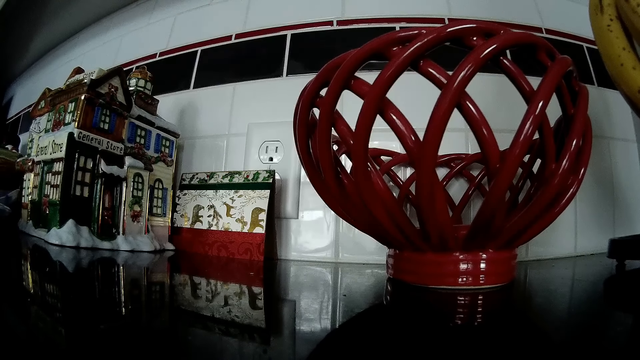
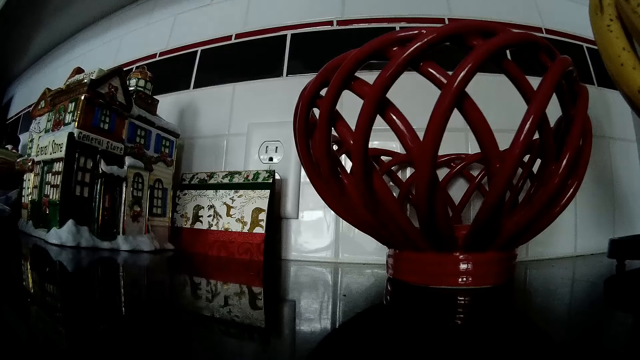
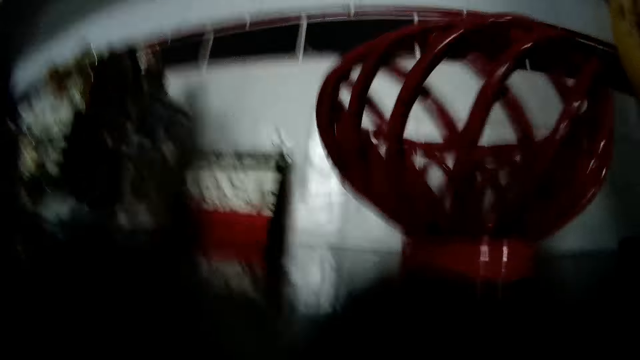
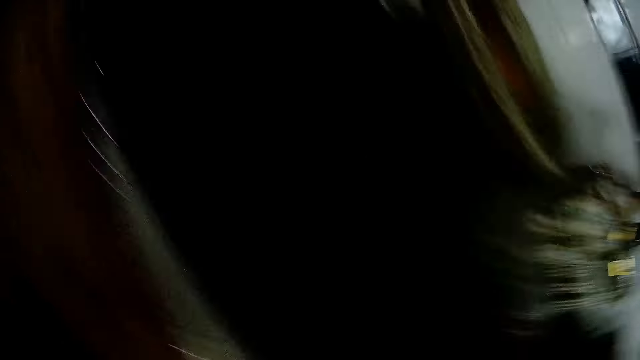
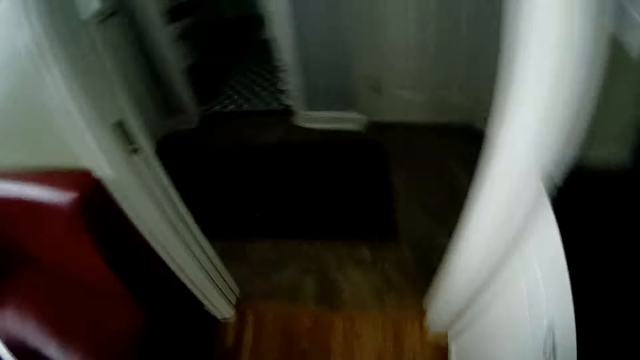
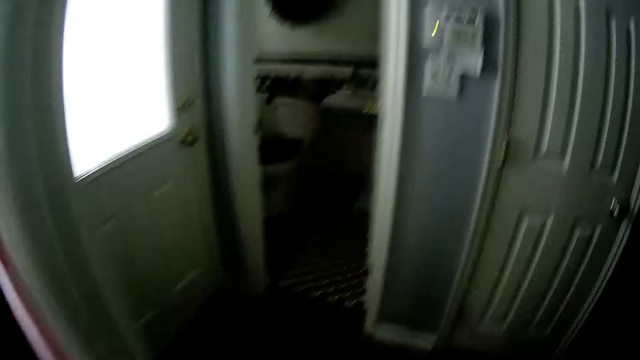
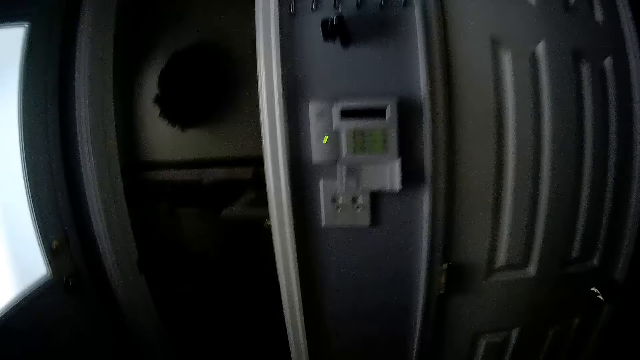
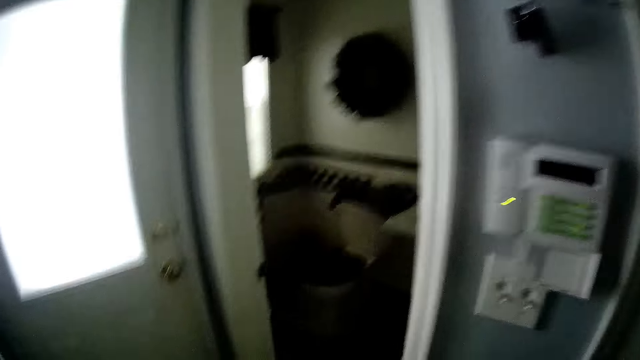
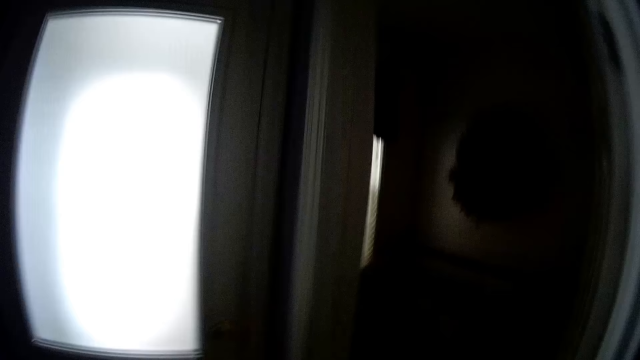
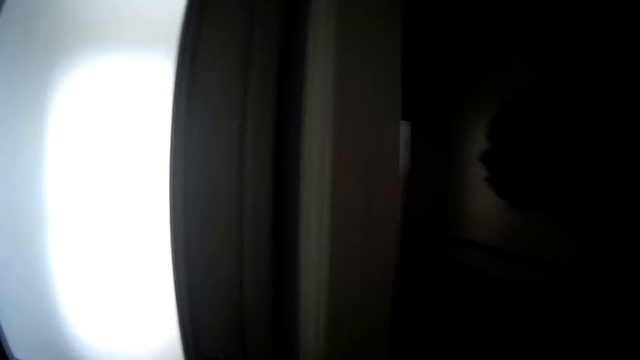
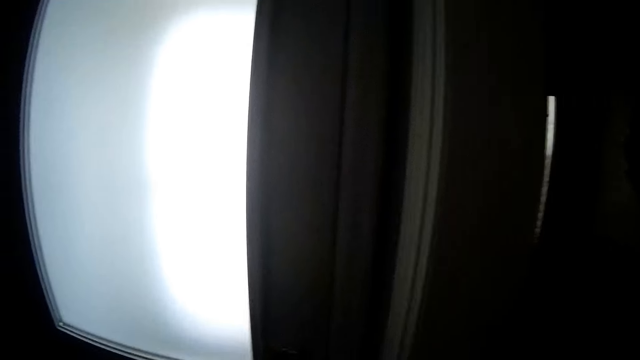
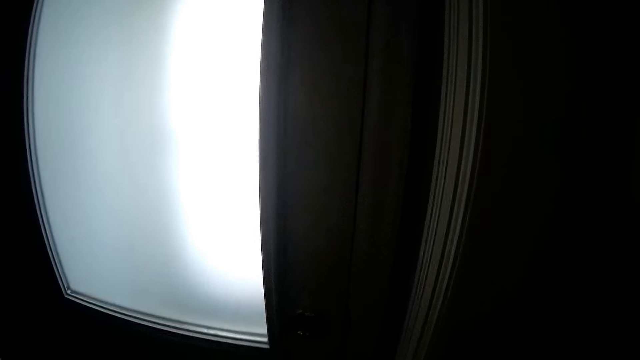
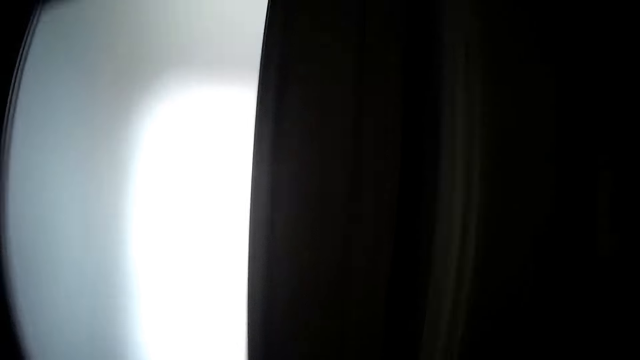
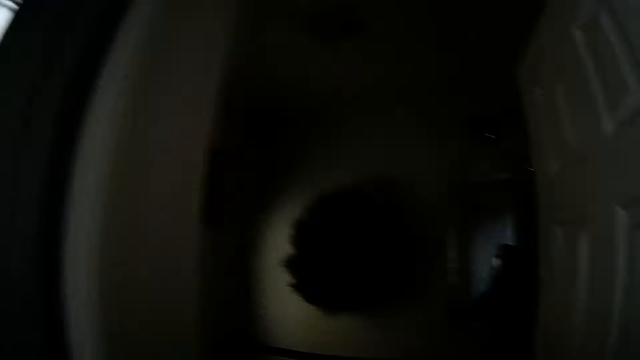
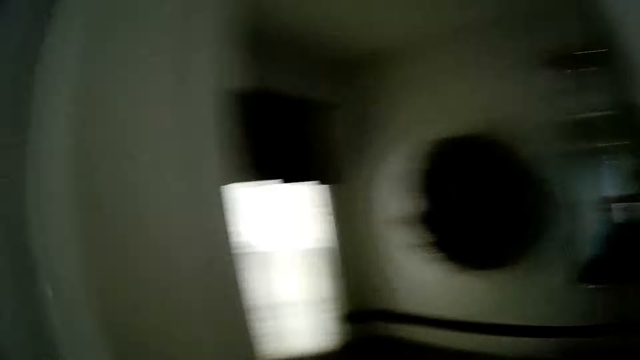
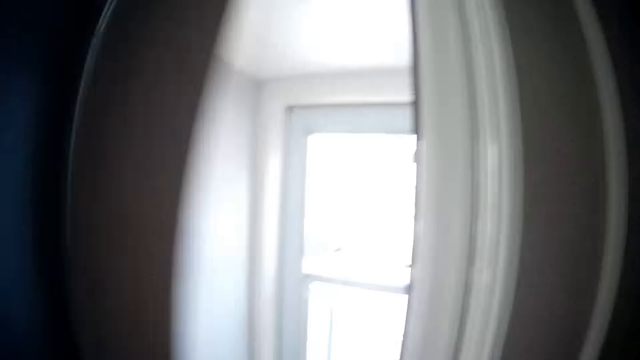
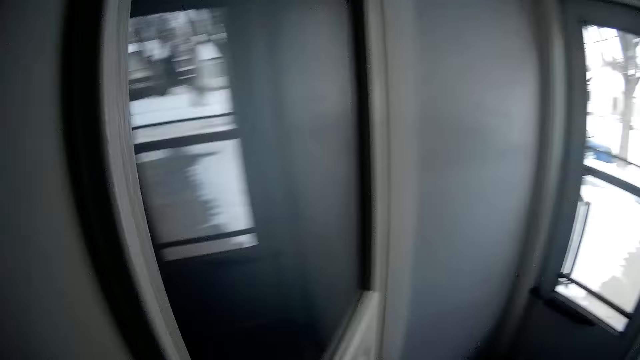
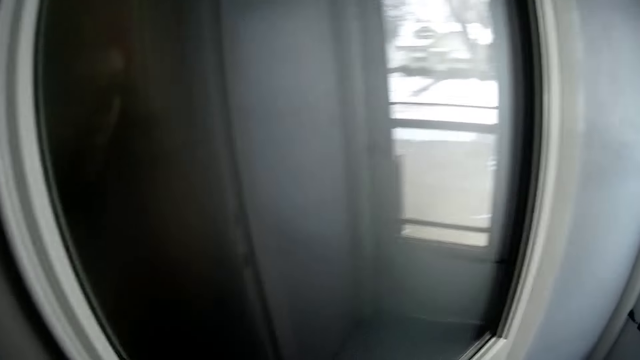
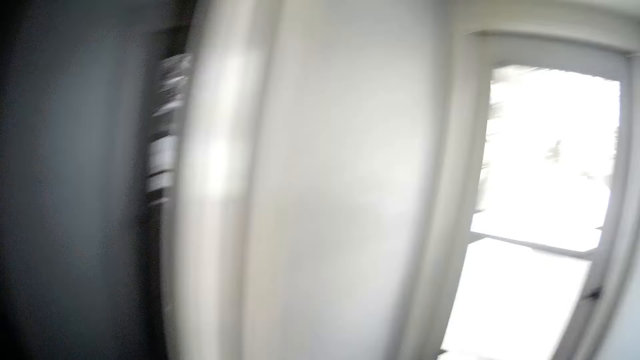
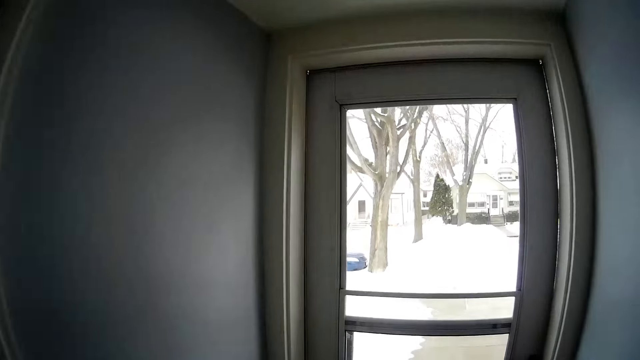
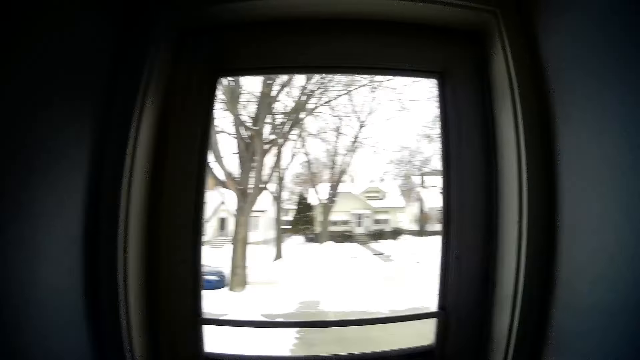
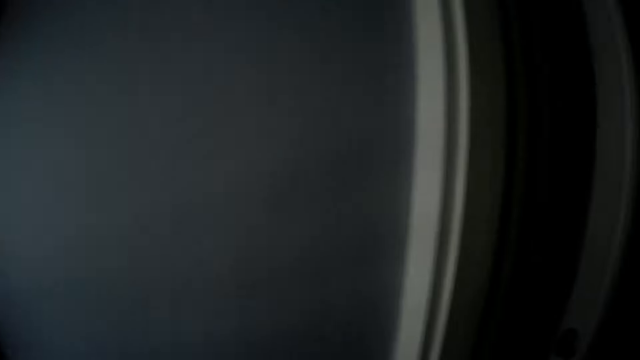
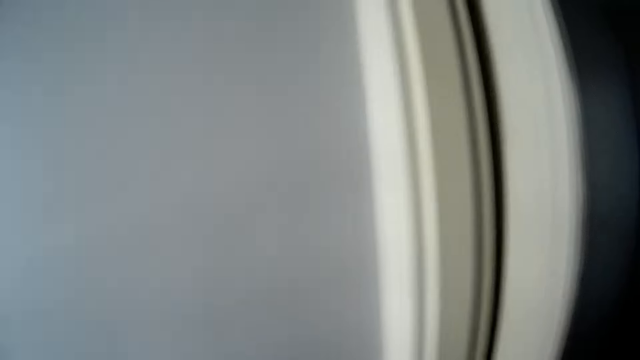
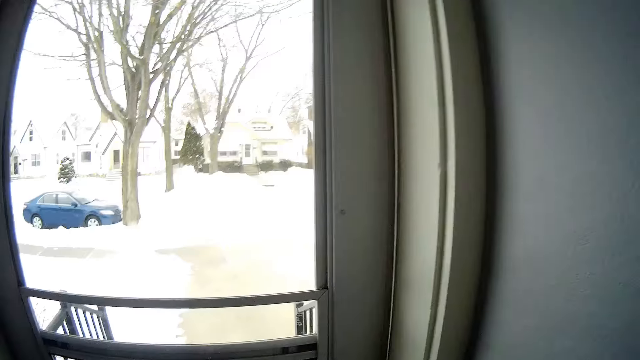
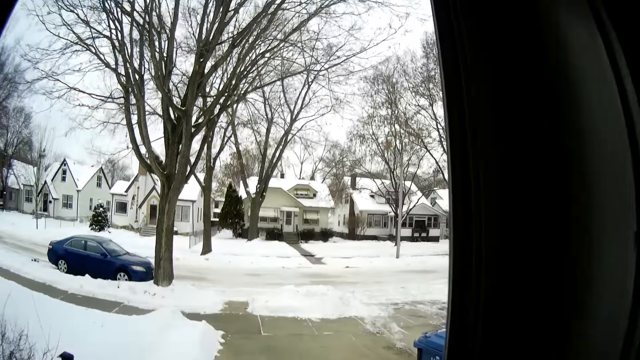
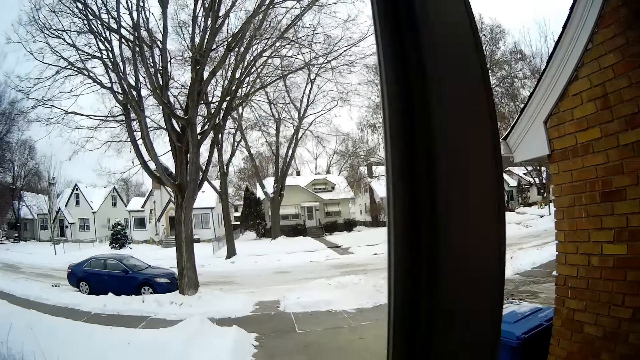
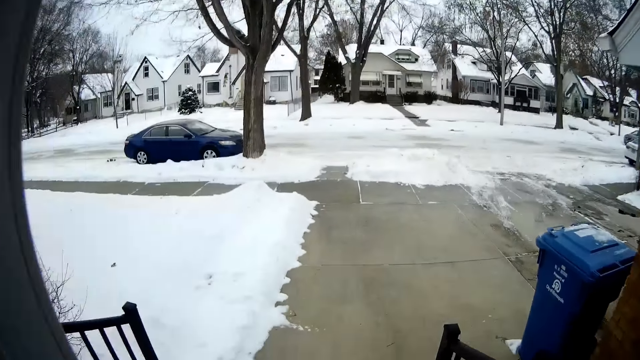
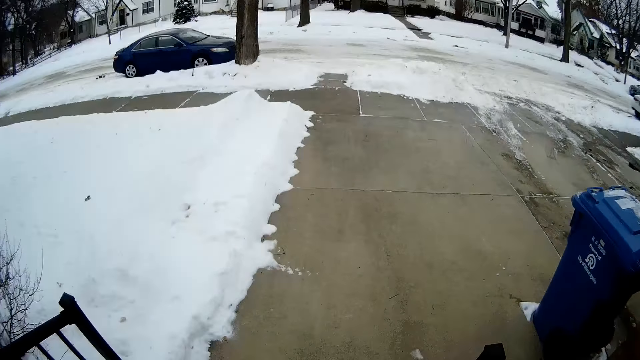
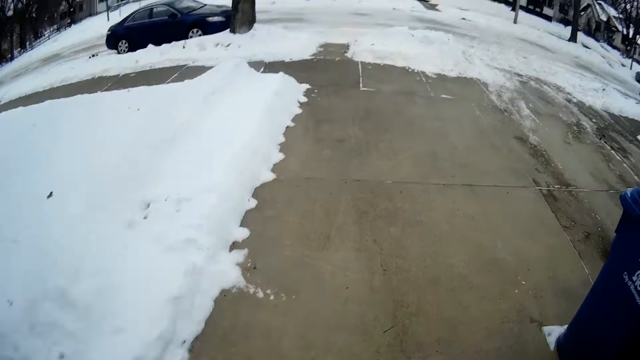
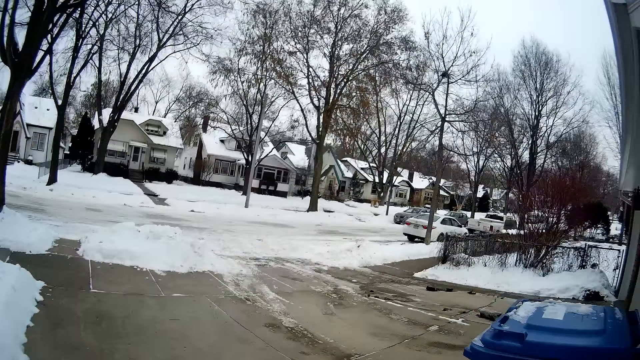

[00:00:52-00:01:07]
The camera wearer walks away from the vase. She looks around, opens the door and walks away from the house. She closes the door with her hand. She walks out of the house, opens the door and walks away from the house.

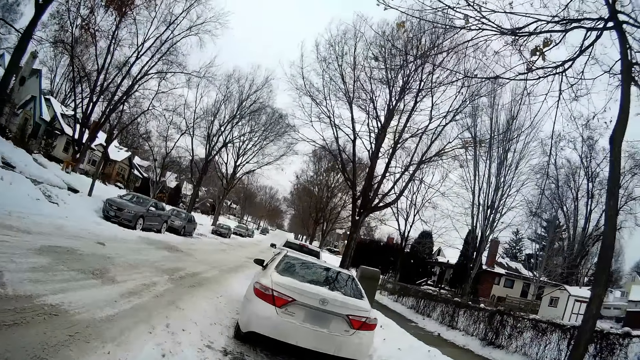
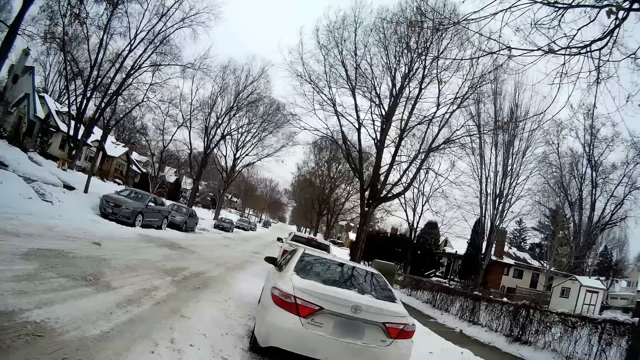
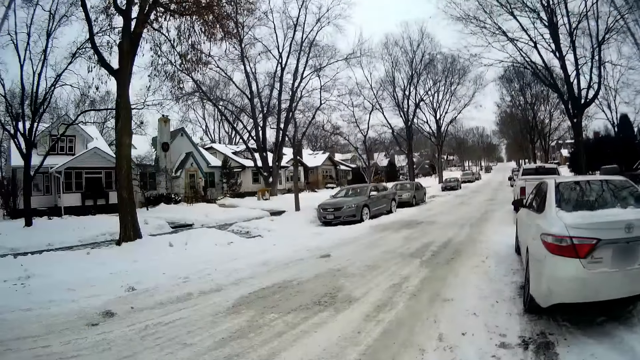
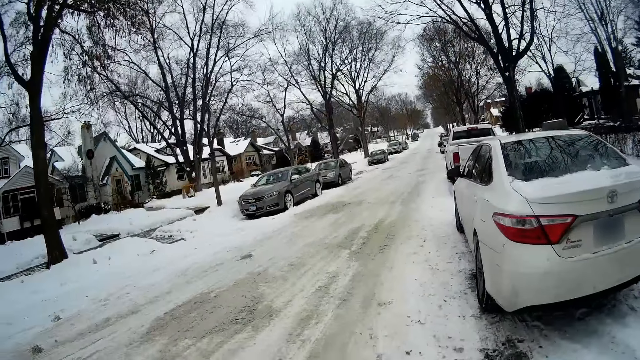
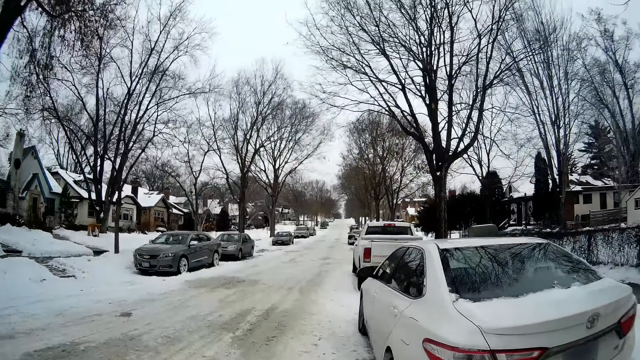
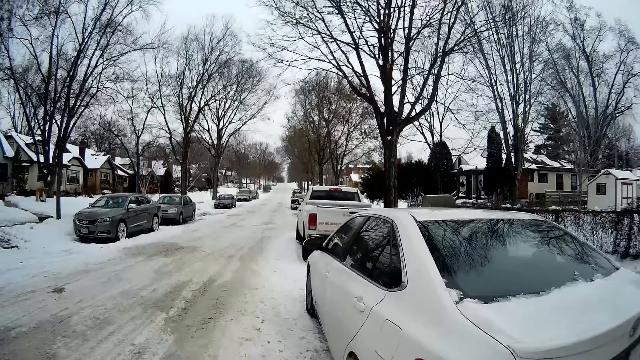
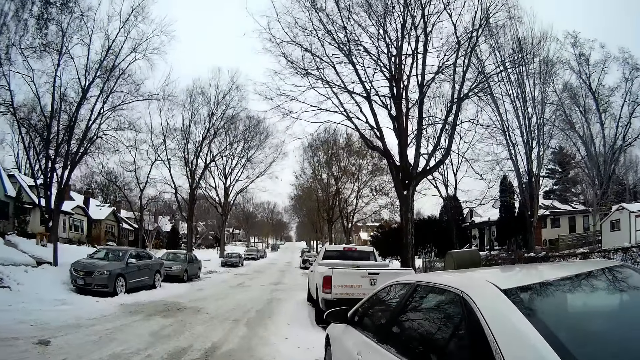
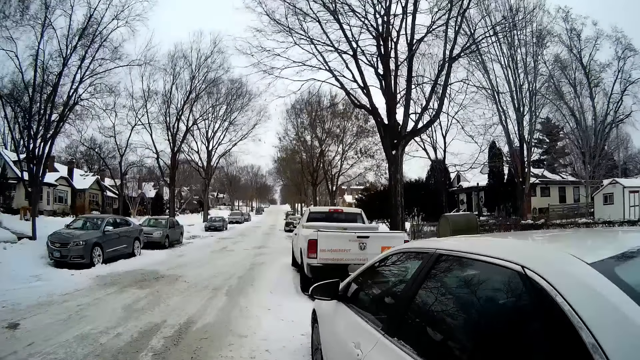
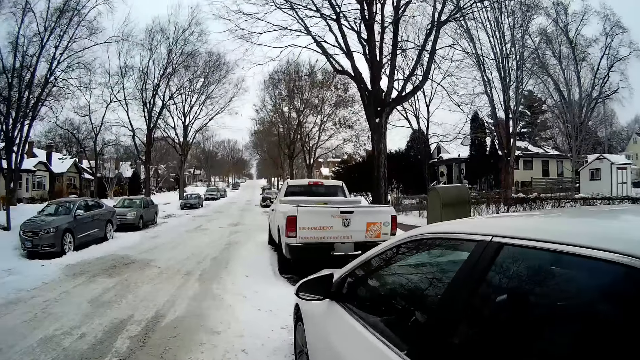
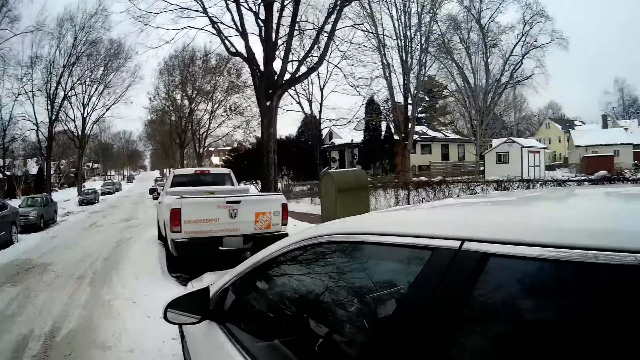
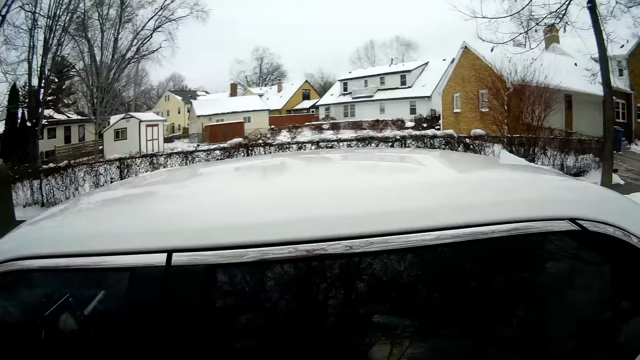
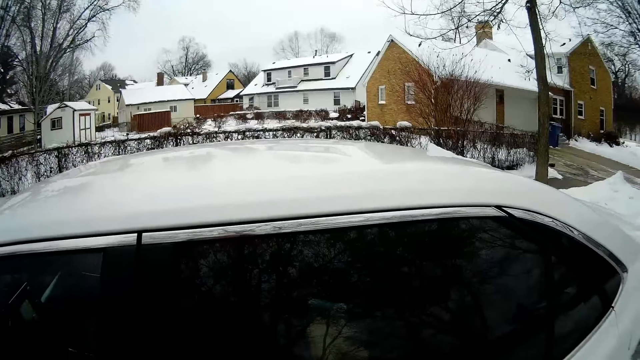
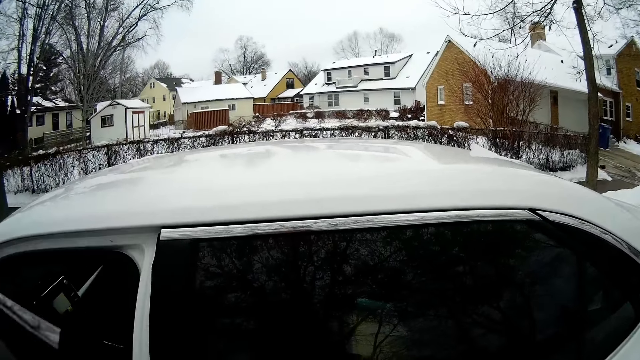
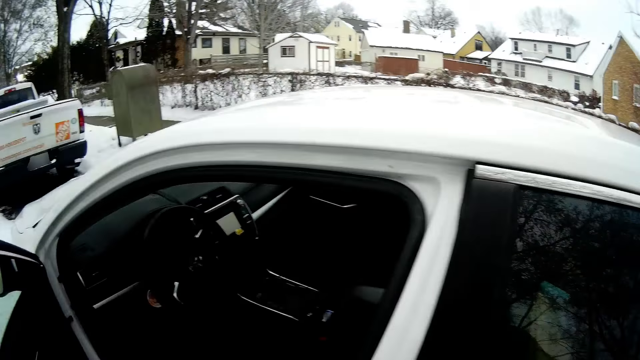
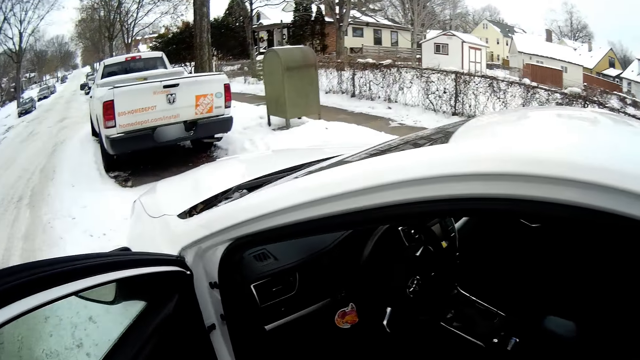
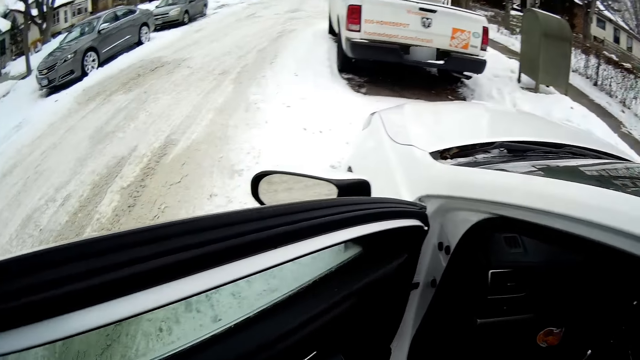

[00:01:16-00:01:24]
The camera wearer opens the door of a car.
